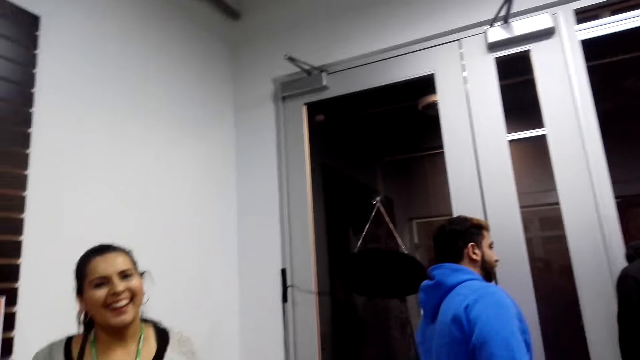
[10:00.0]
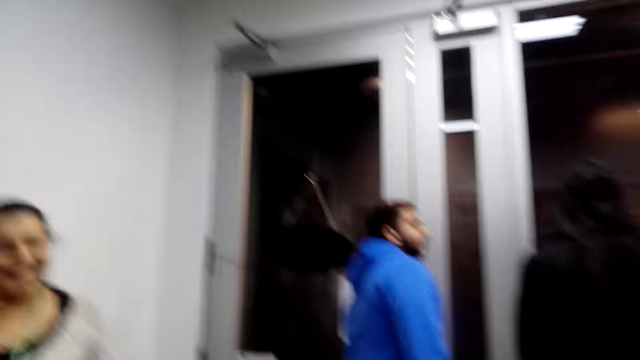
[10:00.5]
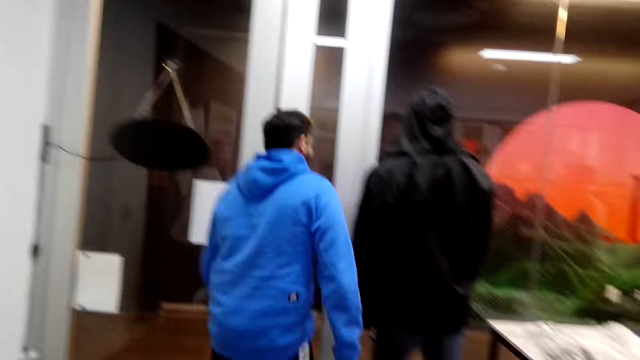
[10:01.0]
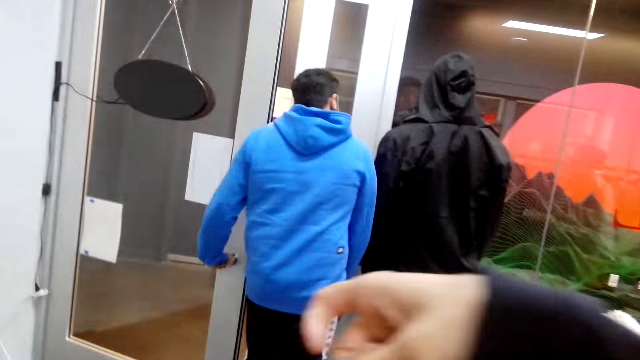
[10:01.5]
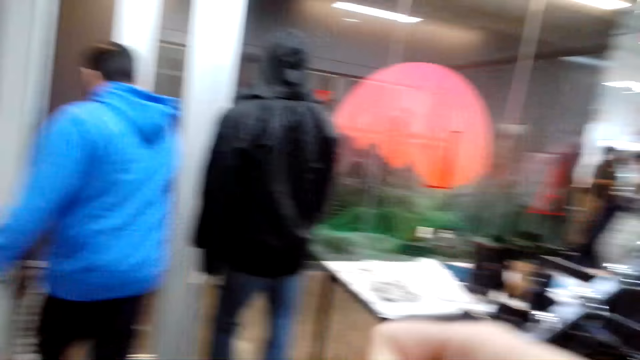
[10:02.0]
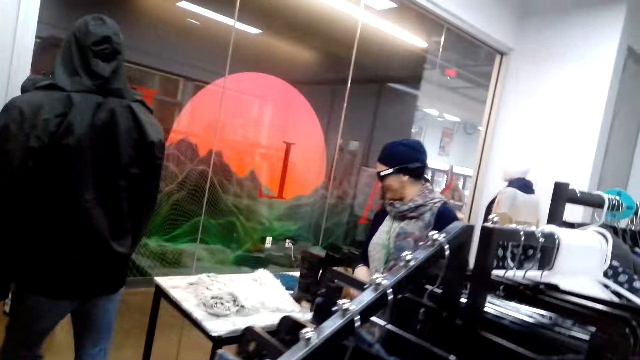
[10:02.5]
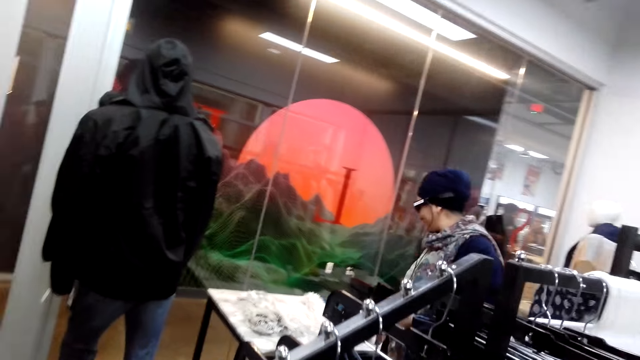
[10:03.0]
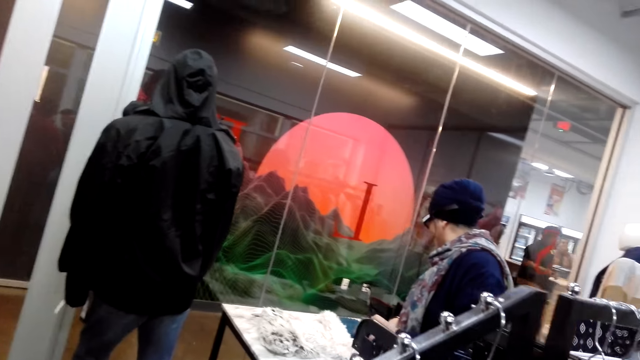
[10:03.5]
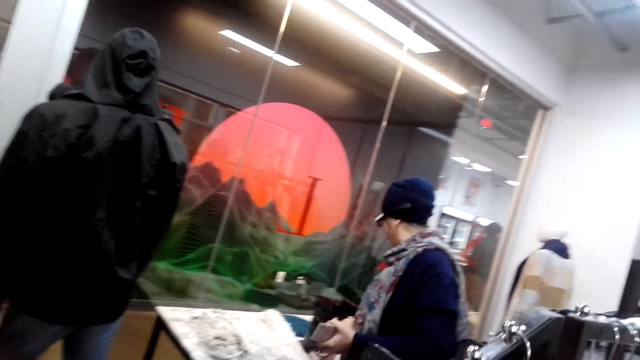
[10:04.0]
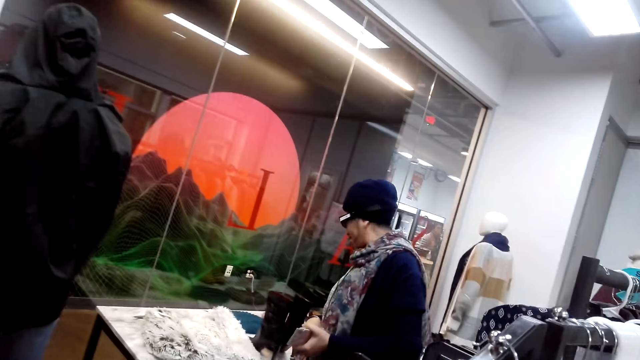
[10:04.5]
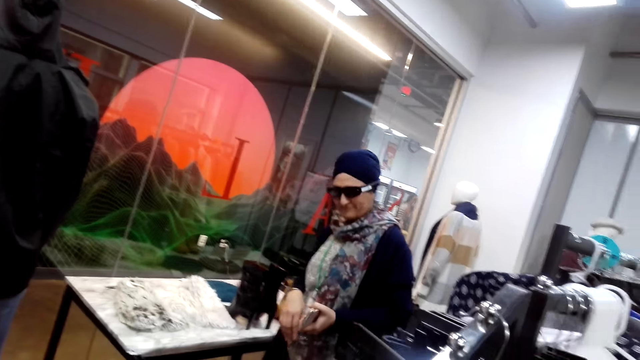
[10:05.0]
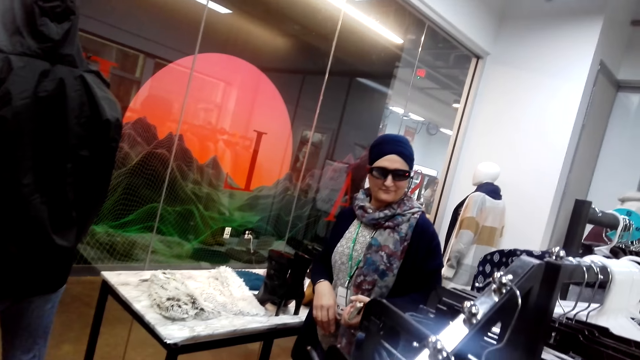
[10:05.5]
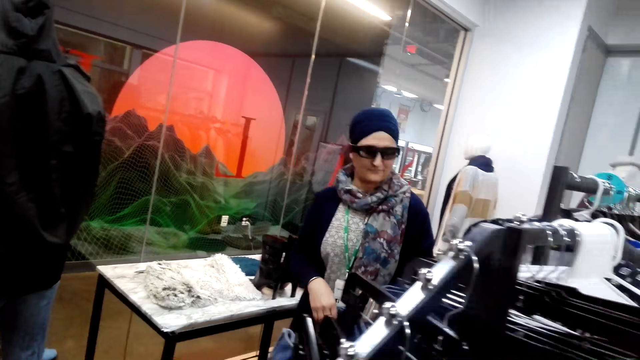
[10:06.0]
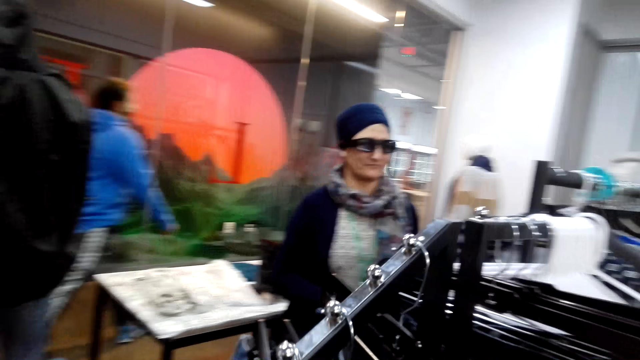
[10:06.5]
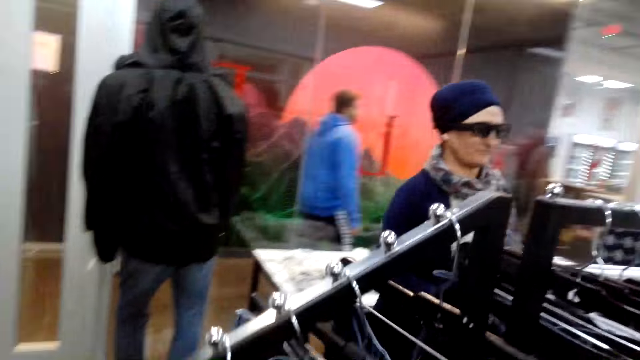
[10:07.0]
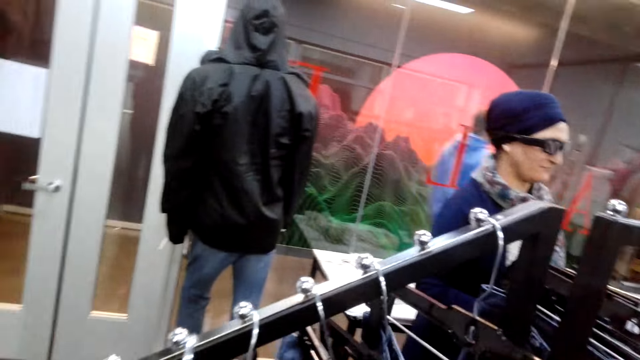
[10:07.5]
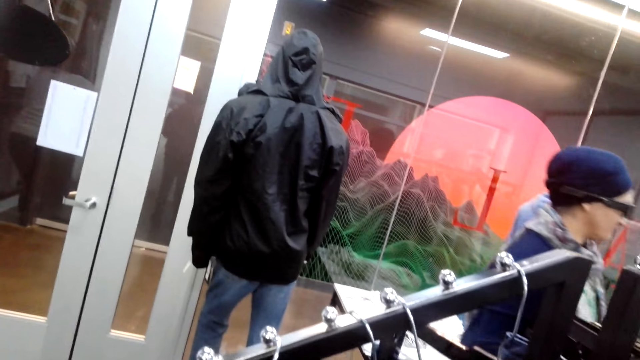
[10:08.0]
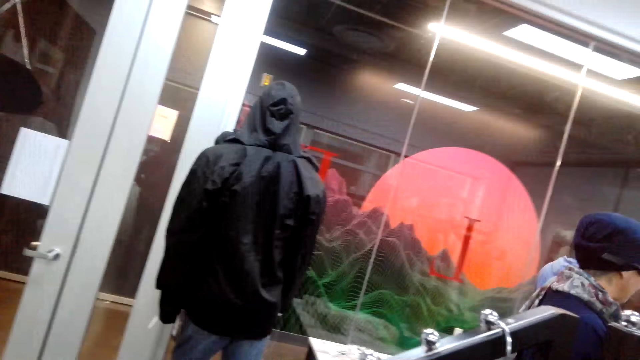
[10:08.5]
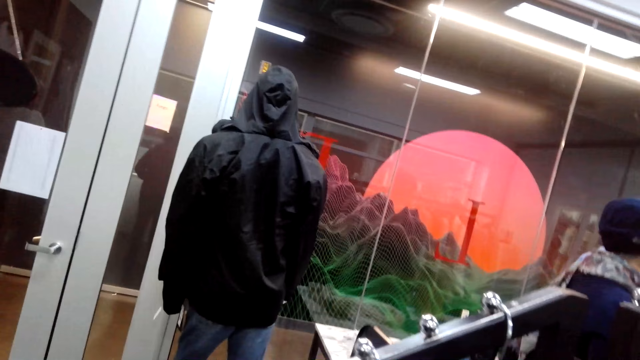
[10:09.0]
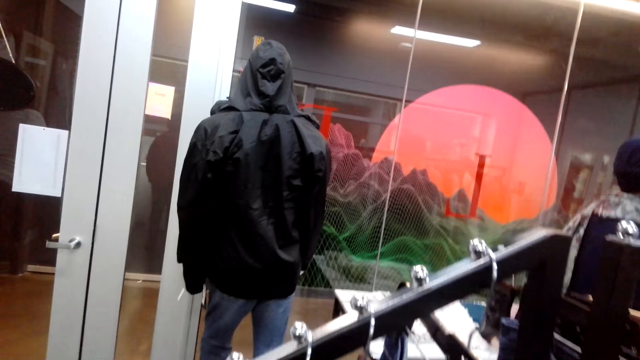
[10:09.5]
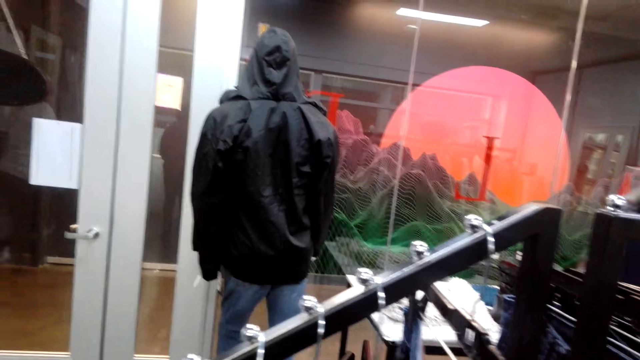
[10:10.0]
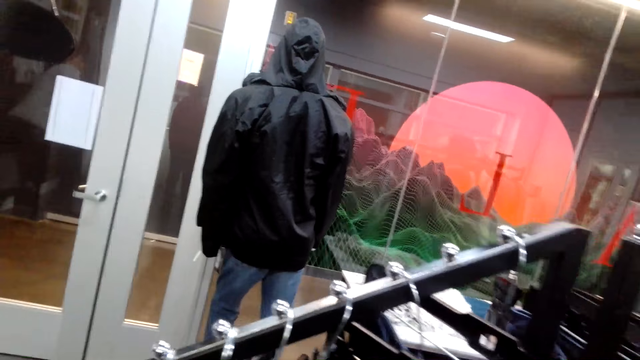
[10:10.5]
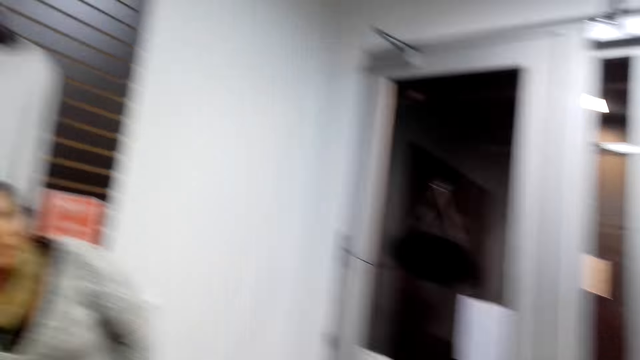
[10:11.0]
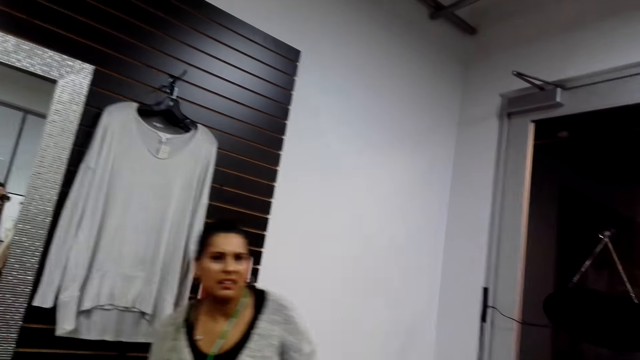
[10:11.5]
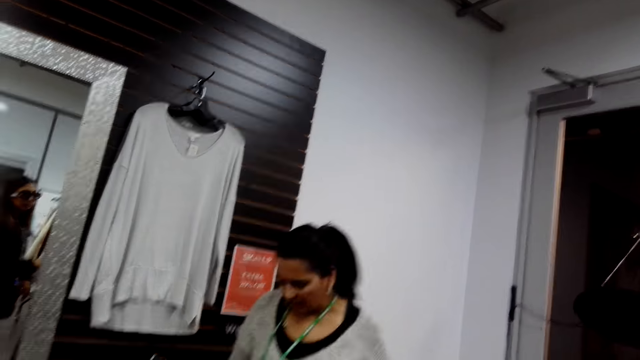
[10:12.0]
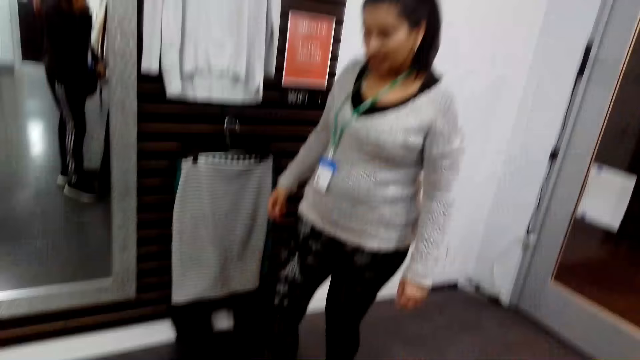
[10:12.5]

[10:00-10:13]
The camera wearer looks around. A person opens a door. The camera wearer touches the jeans trousers. Another person moves around. The camera wearer looks on. The first person walks around. The camera wearer looks around. They look at a lady.

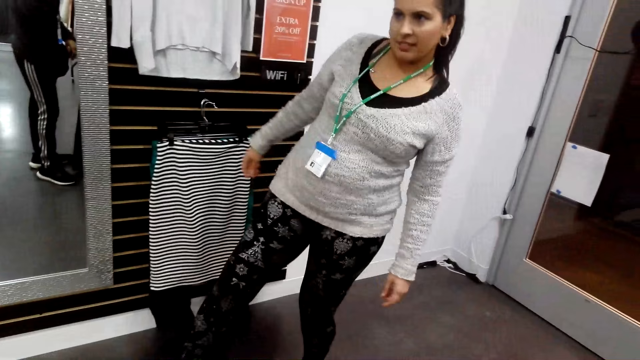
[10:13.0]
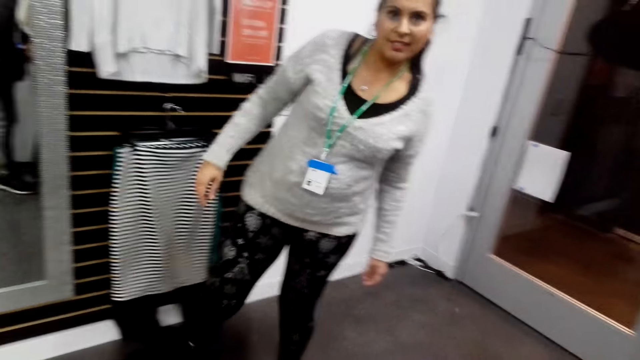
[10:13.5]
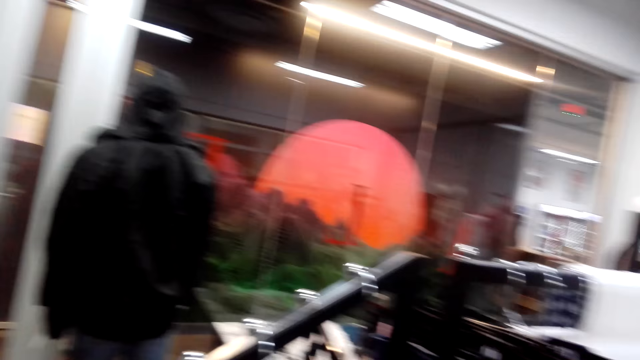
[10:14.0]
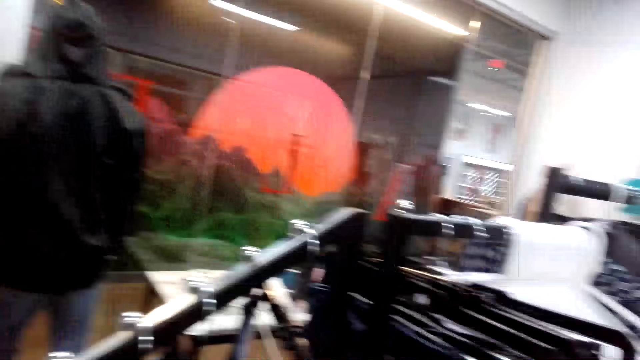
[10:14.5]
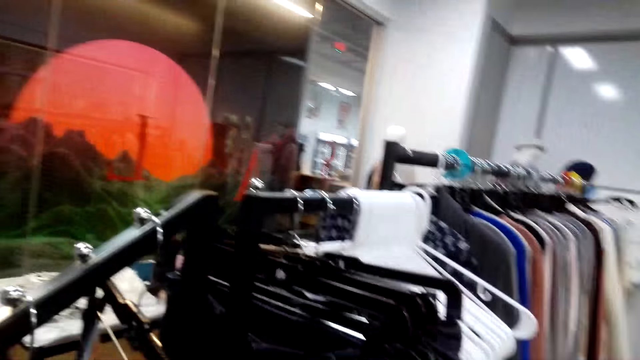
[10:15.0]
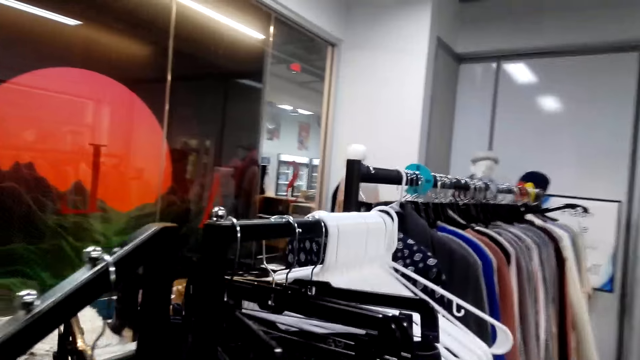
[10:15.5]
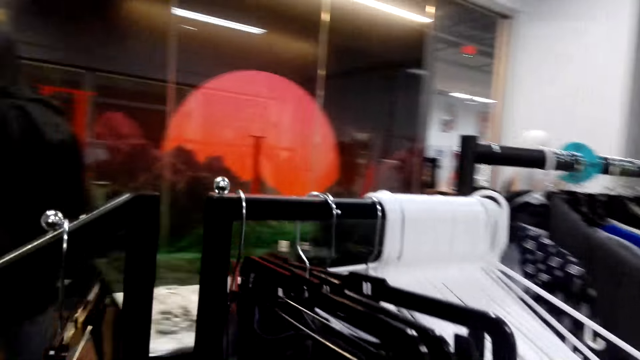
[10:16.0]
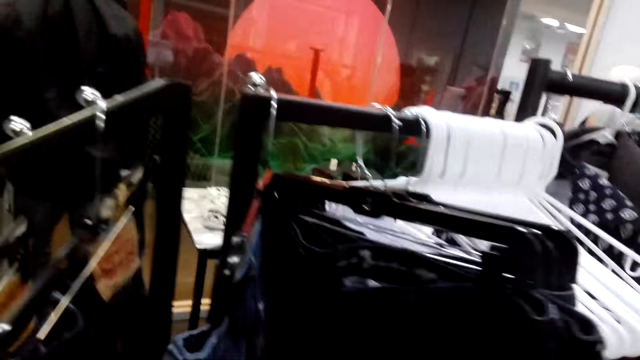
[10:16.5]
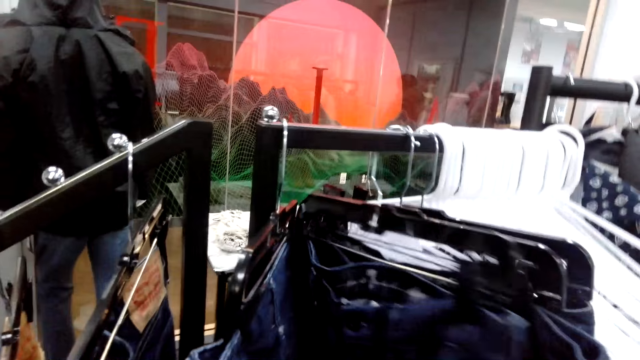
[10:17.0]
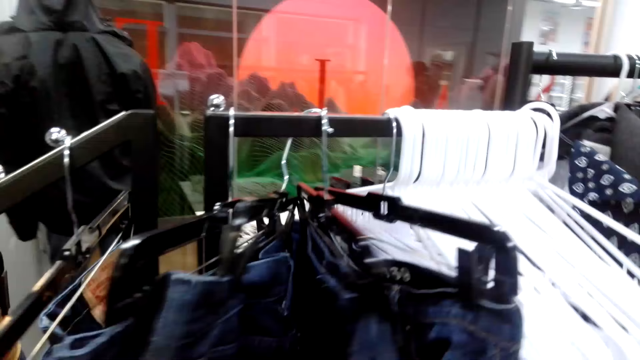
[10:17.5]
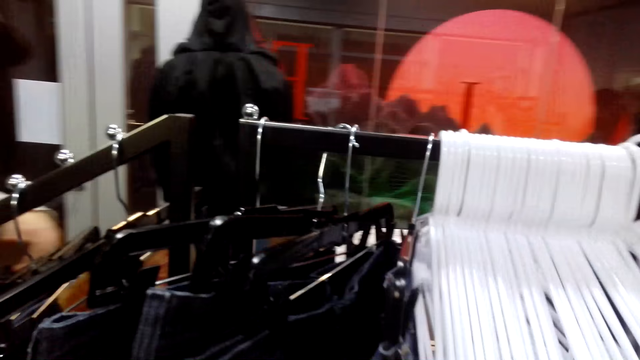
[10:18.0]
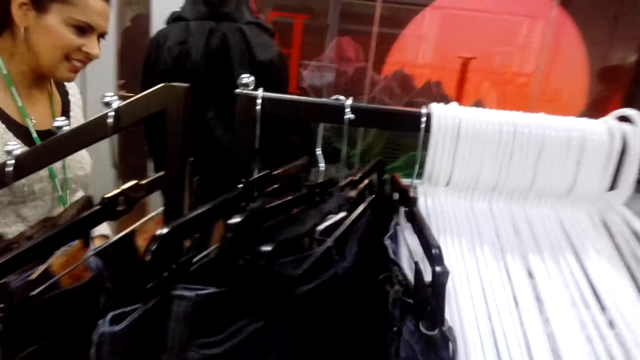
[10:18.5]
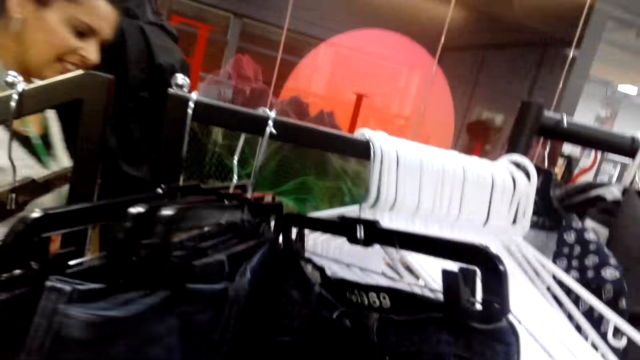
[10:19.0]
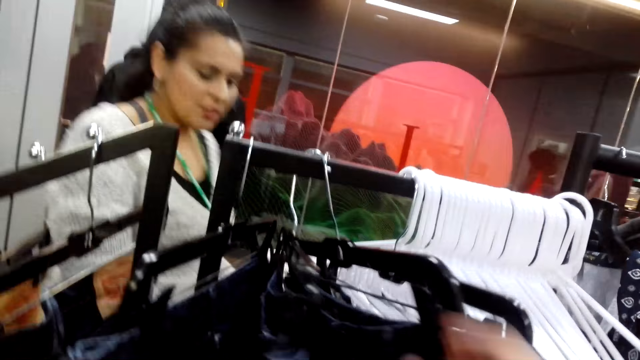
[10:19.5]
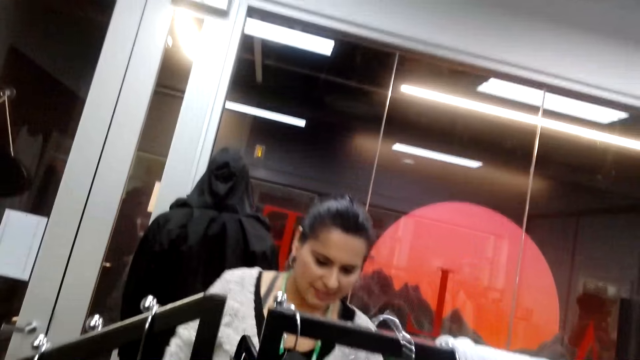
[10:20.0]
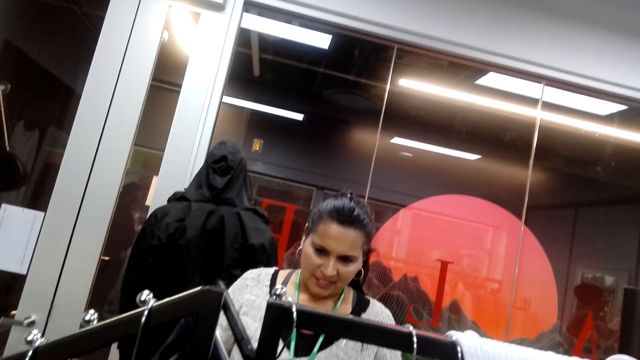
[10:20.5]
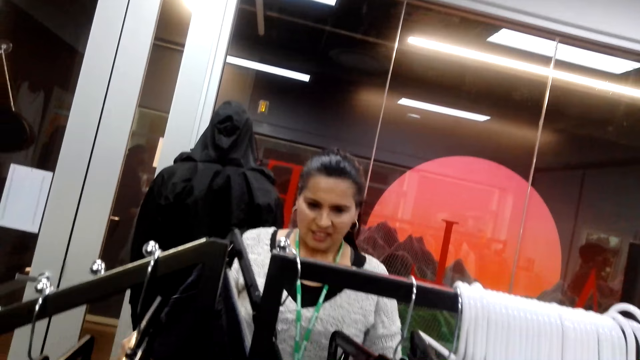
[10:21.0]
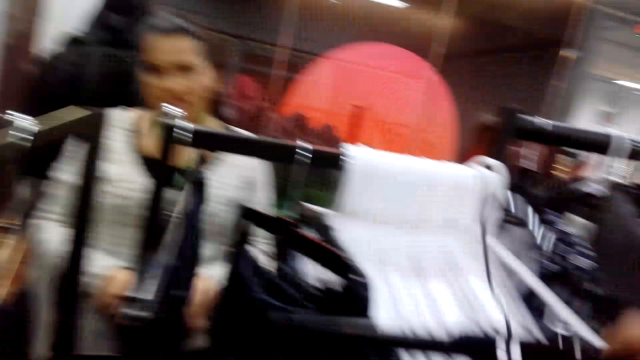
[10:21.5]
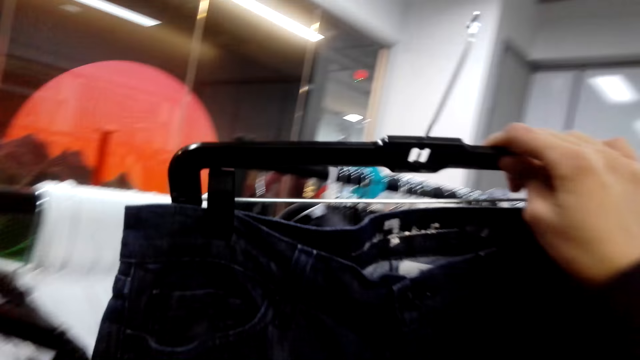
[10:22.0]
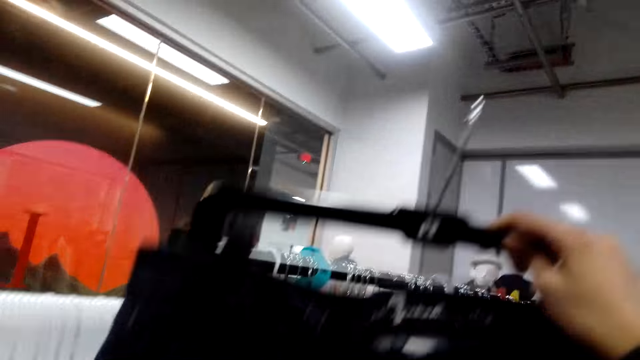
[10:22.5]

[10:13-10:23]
A lady does something. The camera wearer looks around. They search clothes. They touch the jeans trousers. The lady touches the jeans trousers. The camera wearer removes a jeans trouser from the cloth rack. The lady looks at the clothes.
